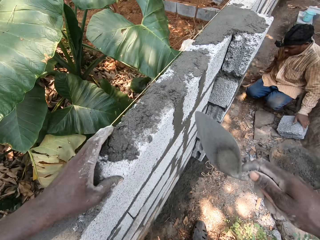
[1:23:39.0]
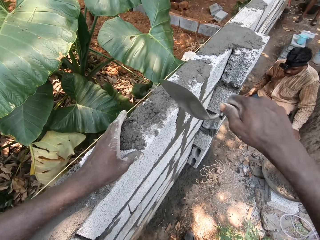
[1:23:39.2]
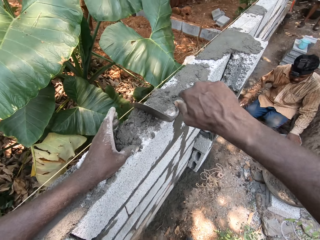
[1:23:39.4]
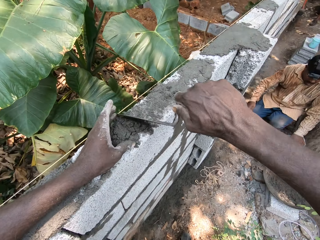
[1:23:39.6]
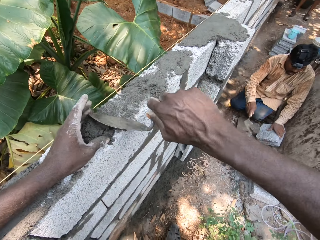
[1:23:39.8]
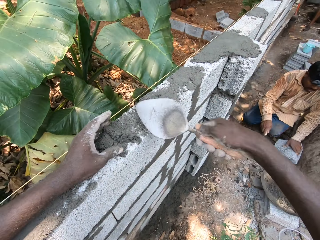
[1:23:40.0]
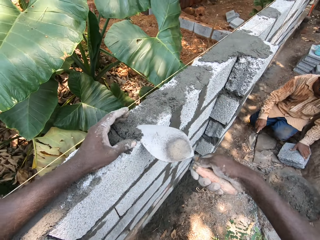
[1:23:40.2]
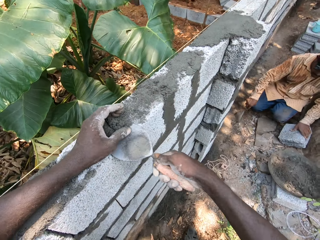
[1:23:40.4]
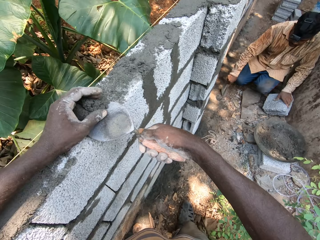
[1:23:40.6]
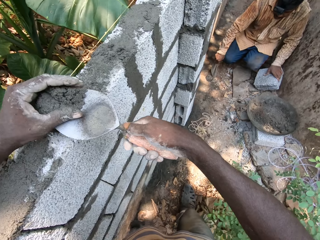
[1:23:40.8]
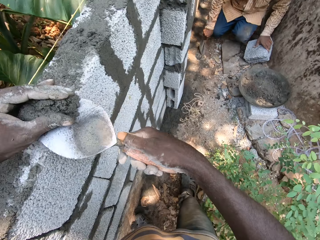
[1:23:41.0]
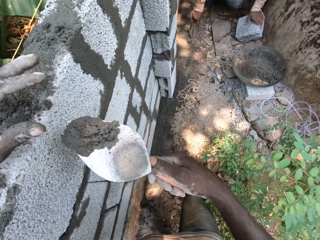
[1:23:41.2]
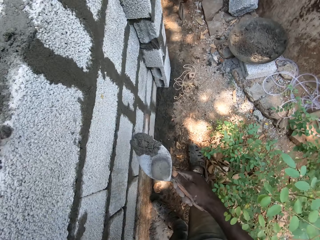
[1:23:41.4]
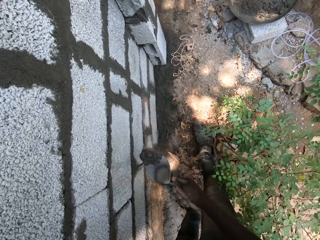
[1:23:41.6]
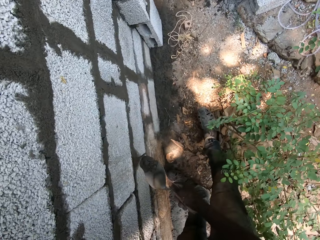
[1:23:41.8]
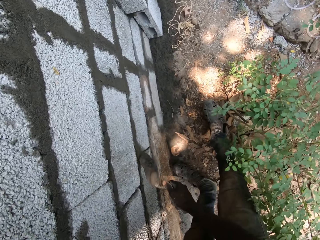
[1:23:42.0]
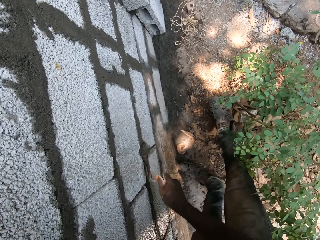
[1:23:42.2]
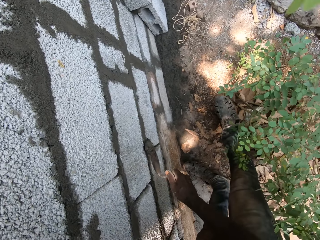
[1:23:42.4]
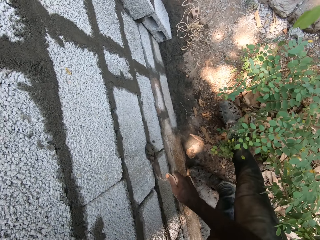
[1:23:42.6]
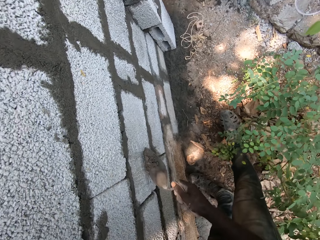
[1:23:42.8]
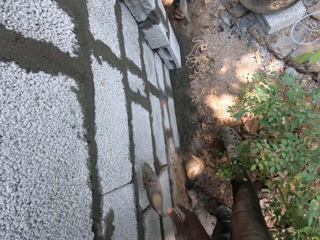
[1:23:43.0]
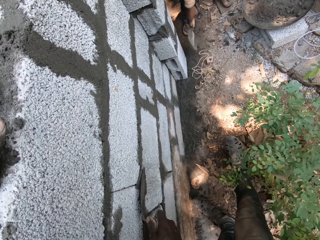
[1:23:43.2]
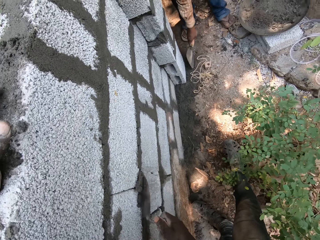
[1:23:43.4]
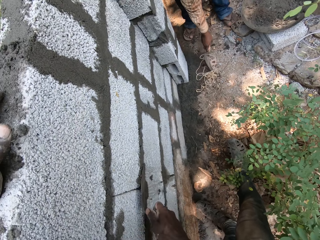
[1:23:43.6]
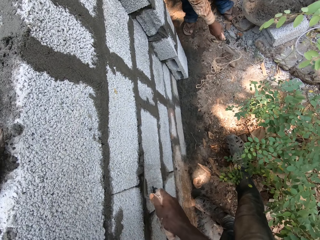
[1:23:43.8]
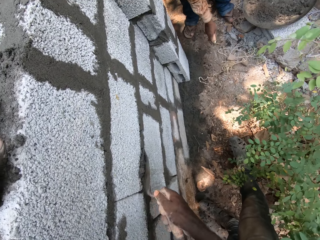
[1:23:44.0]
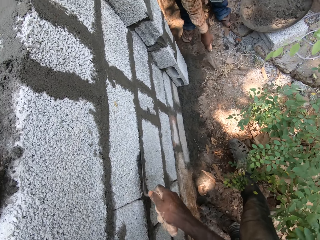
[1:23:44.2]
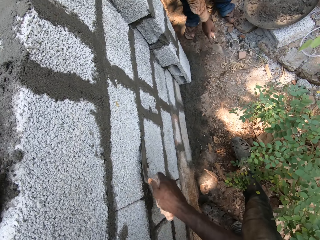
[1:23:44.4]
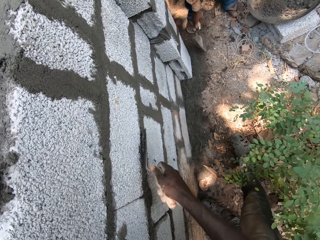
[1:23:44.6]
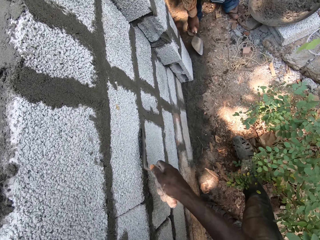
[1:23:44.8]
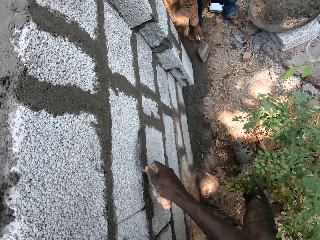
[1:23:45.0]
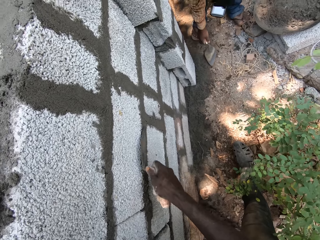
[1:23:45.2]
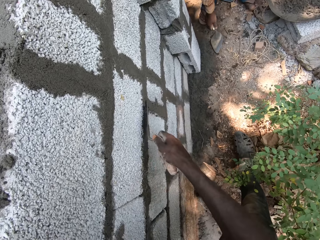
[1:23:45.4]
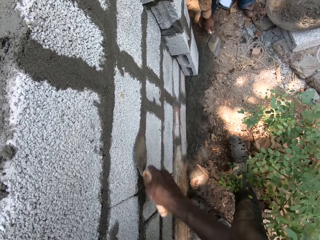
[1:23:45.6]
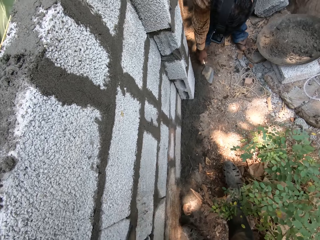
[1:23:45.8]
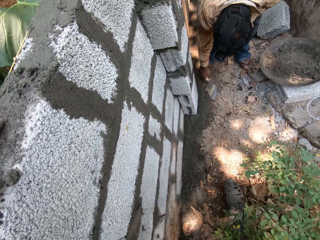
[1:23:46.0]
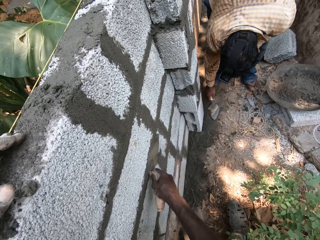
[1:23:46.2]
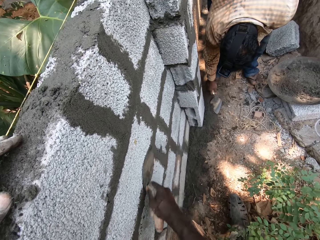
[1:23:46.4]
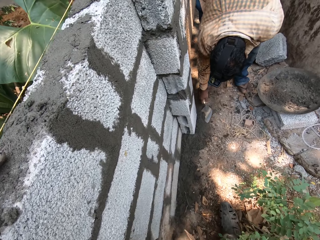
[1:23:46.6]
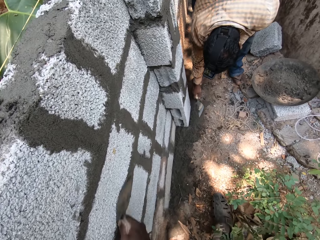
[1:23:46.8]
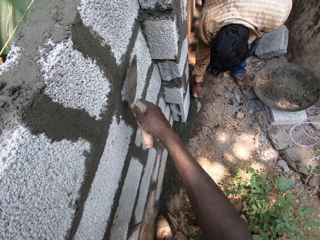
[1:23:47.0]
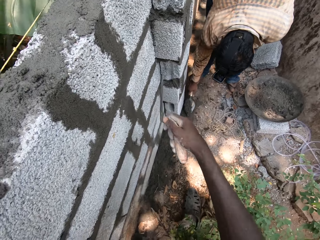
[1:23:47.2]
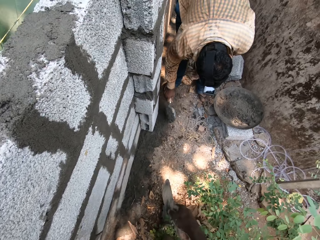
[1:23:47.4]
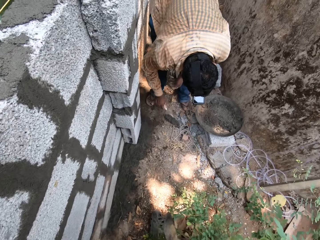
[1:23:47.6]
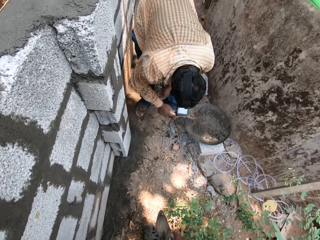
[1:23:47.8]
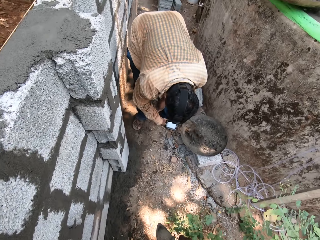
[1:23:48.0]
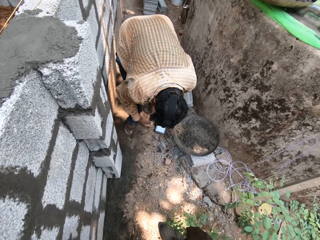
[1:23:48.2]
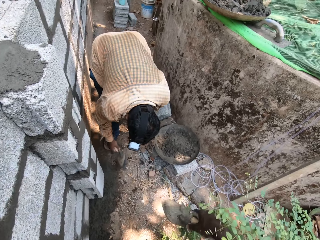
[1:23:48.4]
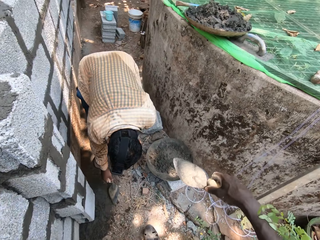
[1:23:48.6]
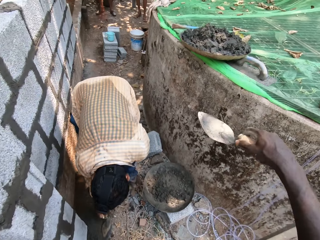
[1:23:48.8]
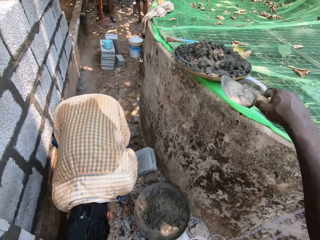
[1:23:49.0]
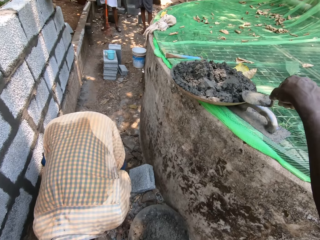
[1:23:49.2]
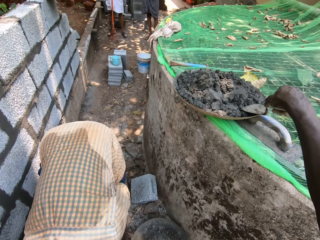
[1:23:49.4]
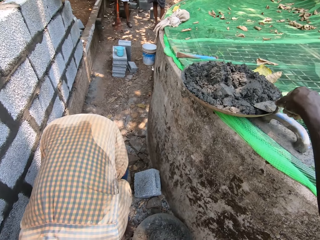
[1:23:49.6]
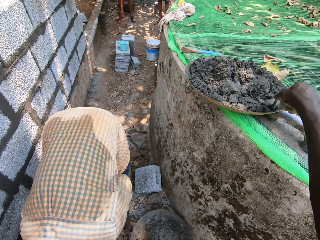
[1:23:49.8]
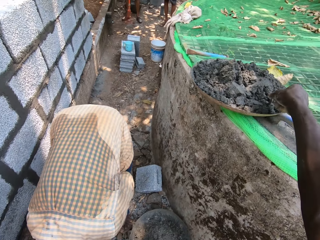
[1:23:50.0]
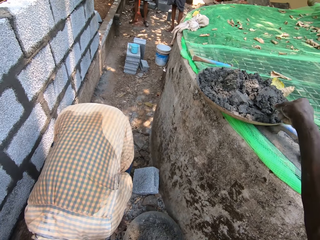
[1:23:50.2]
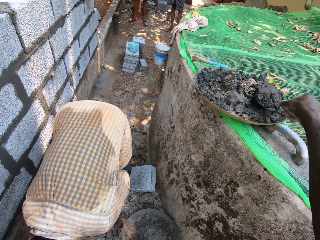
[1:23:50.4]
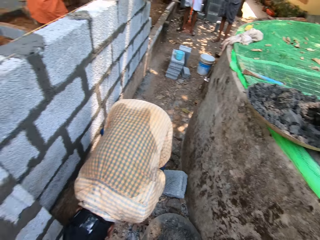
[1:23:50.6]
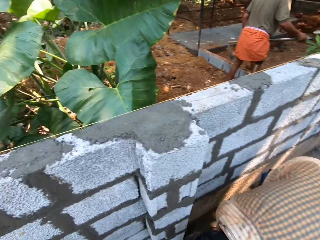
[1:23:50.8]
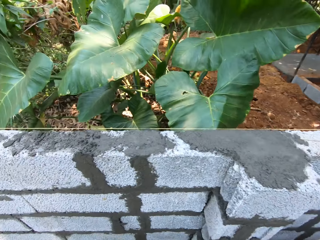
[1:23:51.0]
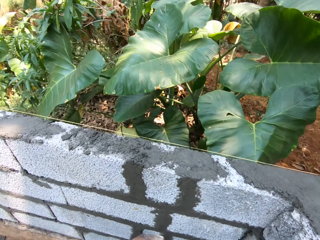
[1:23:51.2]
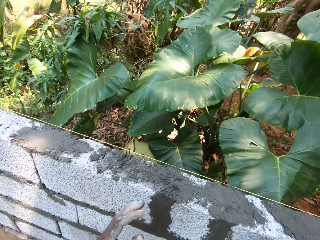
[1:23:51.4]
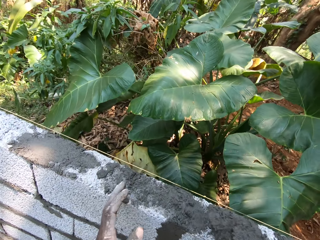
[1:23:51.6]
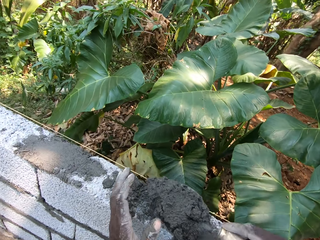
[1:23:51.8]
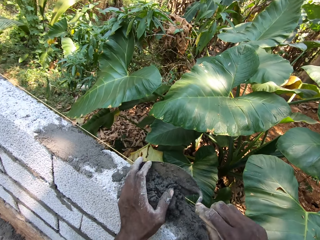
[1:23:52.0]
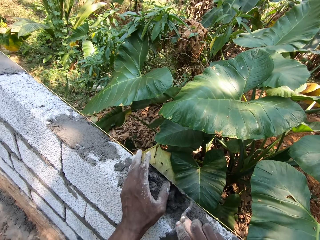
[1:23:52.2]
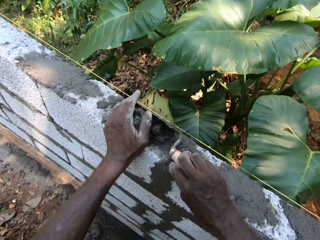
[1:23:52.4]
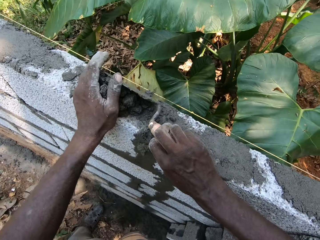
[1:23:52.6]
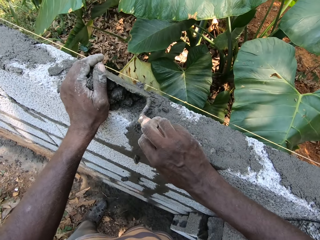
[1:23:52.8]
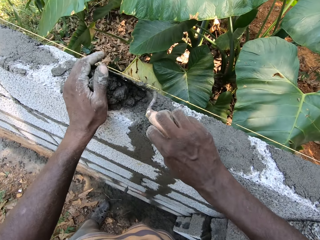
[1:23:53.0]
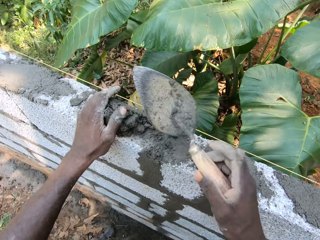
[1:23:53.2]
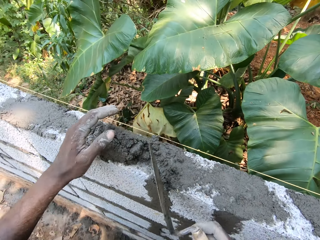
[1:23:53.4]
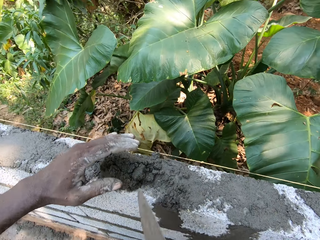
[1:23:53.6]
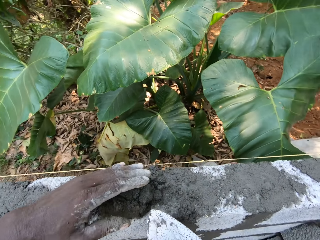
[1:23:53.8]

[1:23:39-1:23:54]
The man pours the sand in the hand pan with the hand trowel in his right hand. The camera wearer takes the mortar from the fence with the hand trowel in his right hand. He plasters the fence with the mortar using the hand trowel in his right hand. He converses with the man. The man takes some sand from the ground with the hand trowel in his right hand and pours the sand in the hand pan with the hand trowel in his right hand. The camera wearer stands on the ground. He takes the mortar from the hand pan with the hand trowel in his right hand. He pours the mortar on the fence with the hand trowel in his right hand.

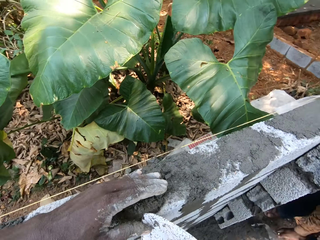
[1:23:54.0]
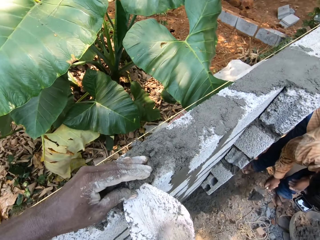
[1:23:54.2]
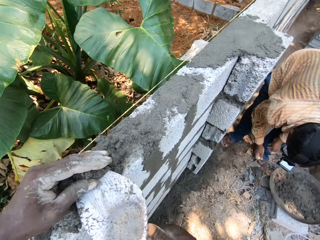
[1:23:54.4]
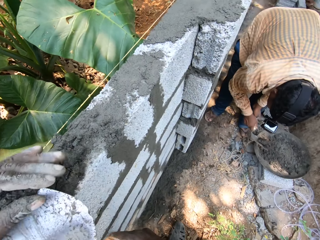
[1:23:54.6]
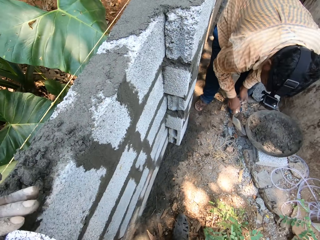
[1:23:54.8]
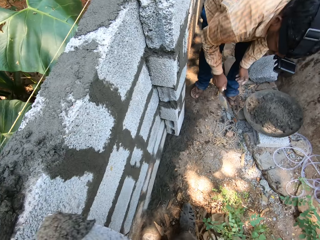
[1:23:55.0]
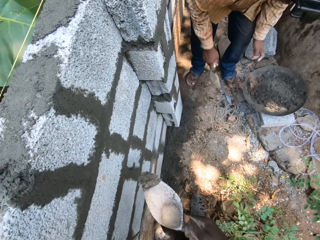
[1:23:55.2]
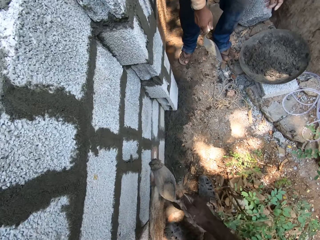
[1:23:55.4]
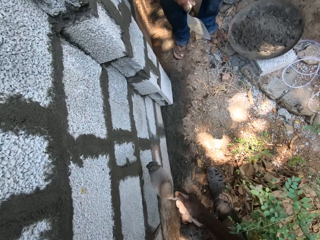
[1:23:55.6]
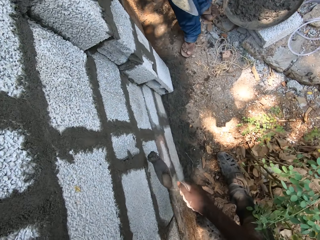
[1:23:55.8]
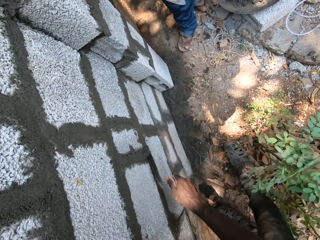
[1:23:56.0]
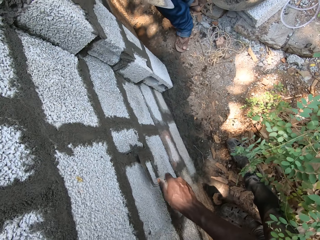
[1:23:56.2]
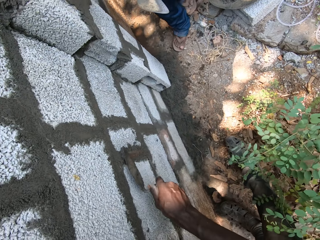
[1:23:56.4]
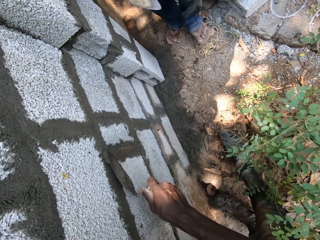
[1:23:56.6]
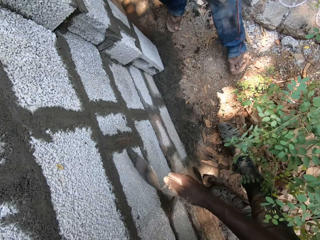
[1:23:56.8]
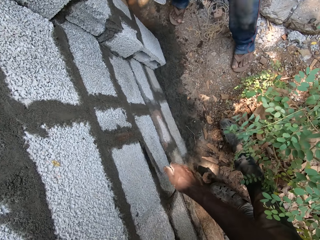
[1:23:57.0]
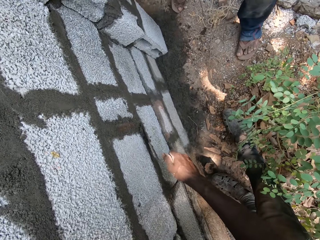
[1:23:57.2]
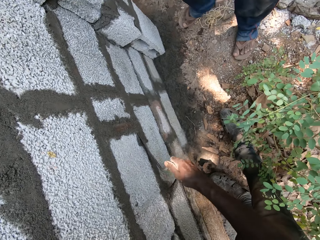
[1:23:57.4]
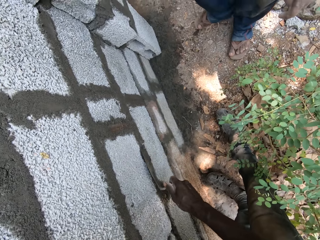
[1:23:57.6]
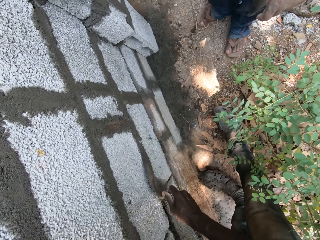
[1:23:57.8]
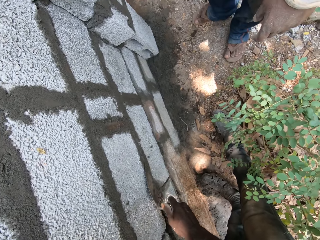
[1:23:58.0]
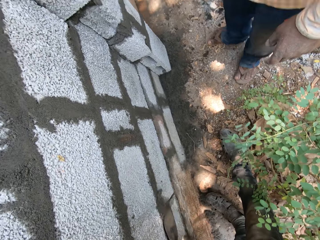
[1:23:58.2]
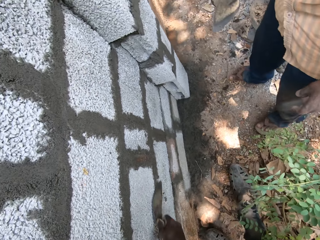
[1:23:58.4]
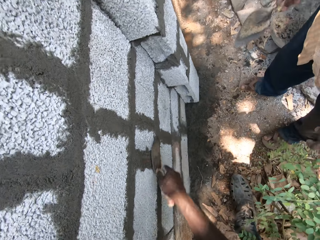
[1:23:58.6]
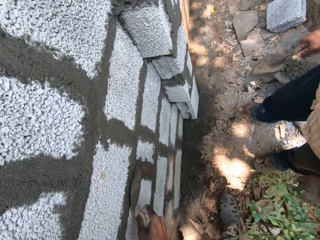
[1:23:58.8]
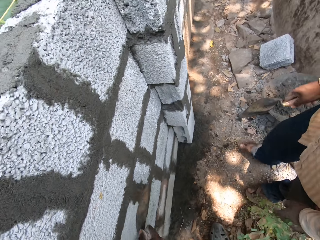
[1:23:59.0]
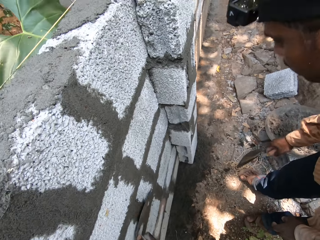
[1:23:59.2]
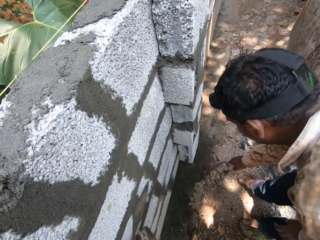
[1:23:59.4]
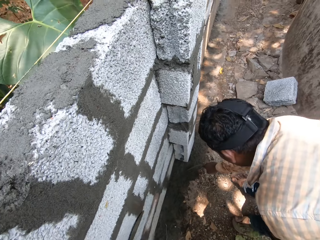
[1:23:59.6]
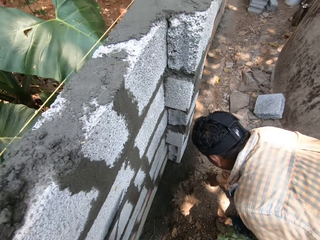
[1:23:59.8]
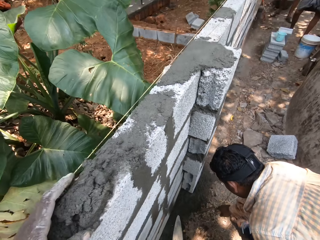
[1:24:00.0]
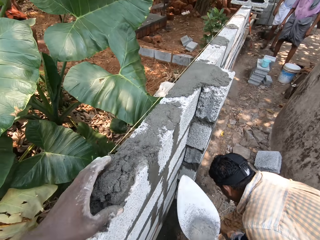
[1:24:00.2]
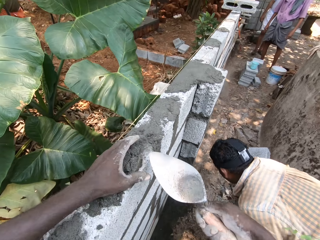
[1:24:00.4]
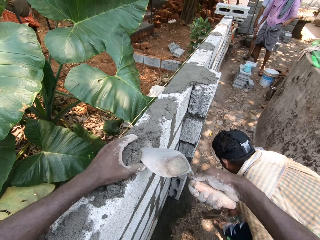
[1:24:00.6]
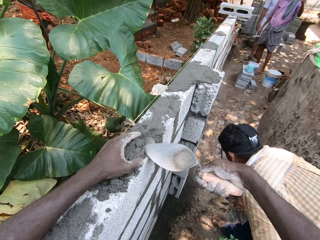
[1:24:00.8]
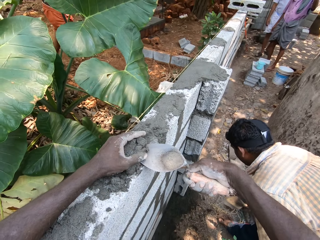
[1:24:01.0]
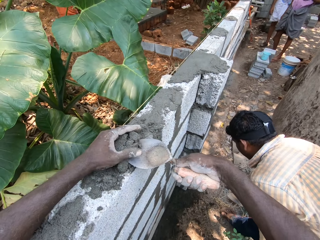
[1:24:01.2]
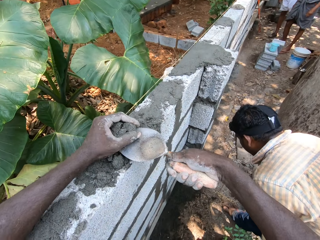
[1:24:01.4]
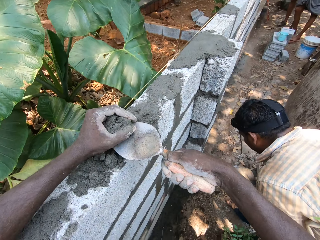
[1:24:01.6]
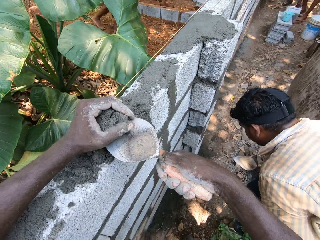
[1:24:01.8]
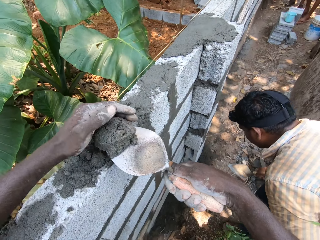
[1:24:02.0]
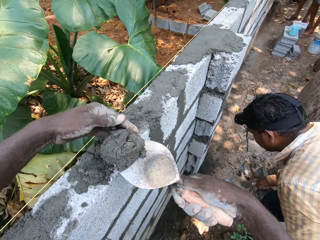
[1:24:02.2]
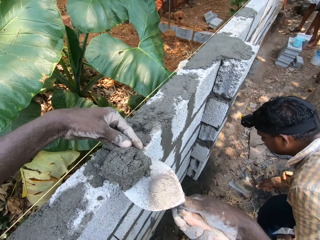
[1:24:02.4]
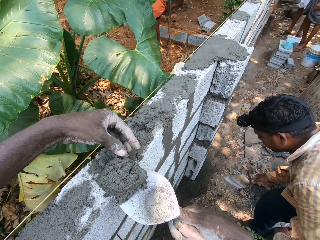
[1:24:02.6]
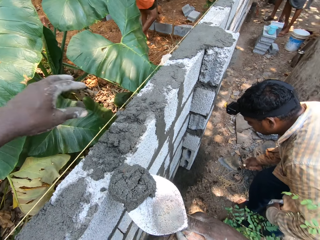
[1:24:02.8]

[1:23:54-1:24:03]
The camera wearer takes the mortar from the fence with the hand trowel in his right hand. The man pours the sand in the hand pan with the hand trowel in his right hand. The camera wearer plasters the fence with the mortar using the hand trowel in his right hand. He takes the mortar from the fence with the hand trowel in his right hand.
